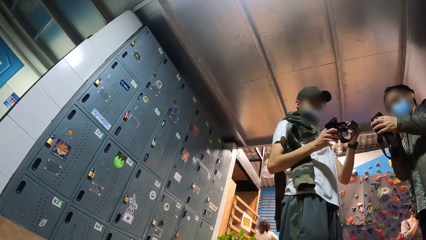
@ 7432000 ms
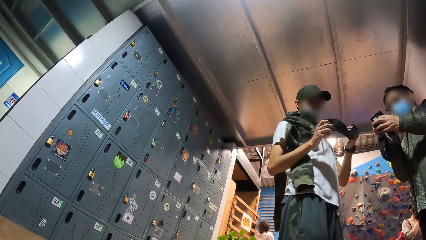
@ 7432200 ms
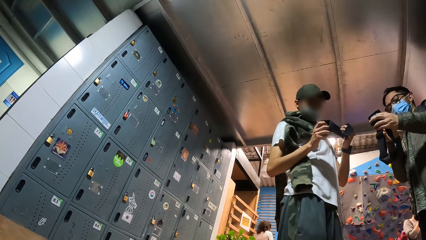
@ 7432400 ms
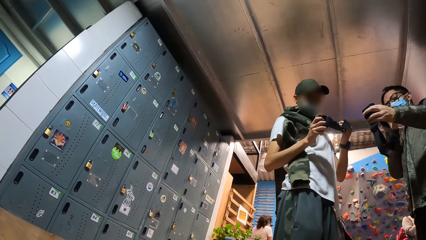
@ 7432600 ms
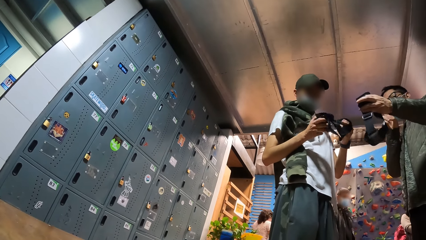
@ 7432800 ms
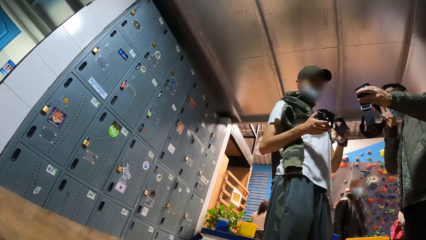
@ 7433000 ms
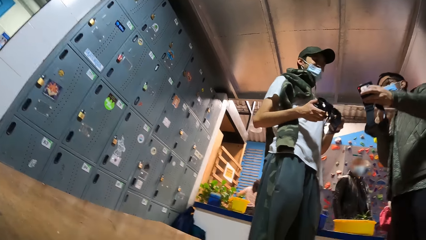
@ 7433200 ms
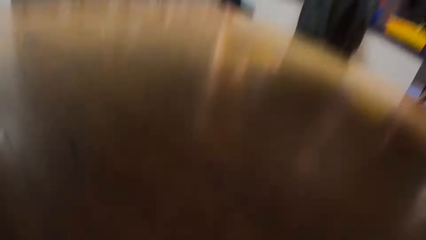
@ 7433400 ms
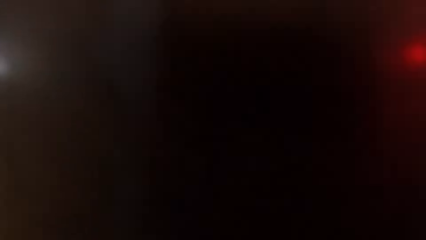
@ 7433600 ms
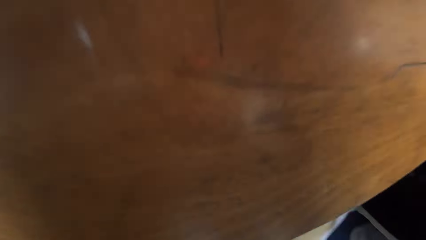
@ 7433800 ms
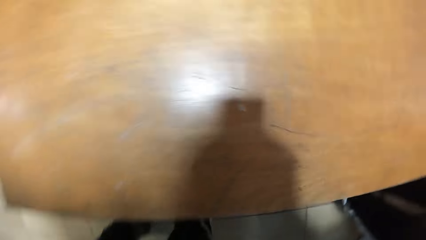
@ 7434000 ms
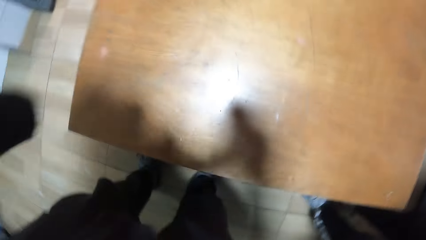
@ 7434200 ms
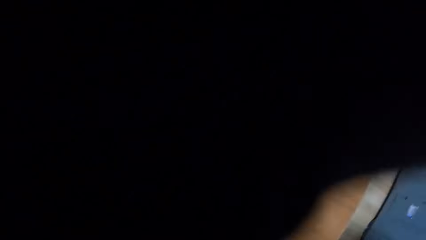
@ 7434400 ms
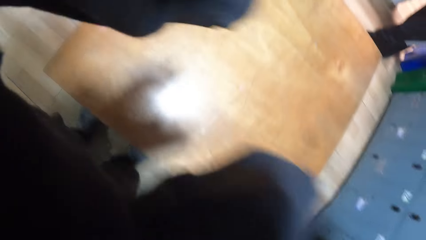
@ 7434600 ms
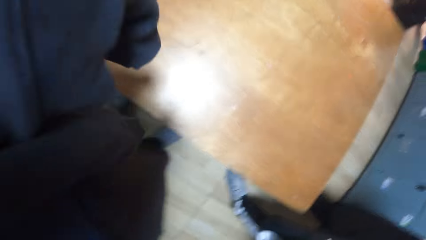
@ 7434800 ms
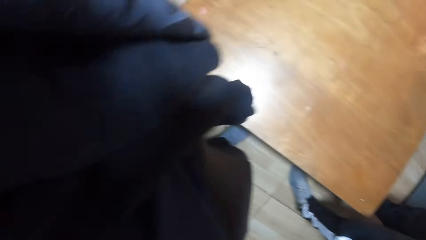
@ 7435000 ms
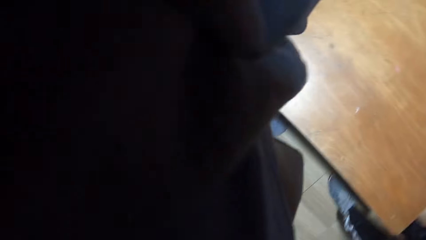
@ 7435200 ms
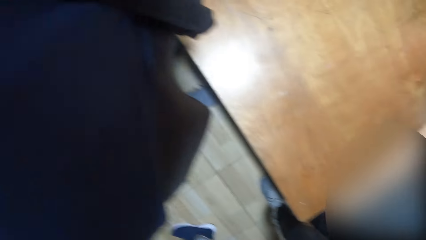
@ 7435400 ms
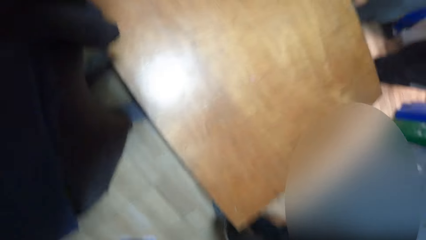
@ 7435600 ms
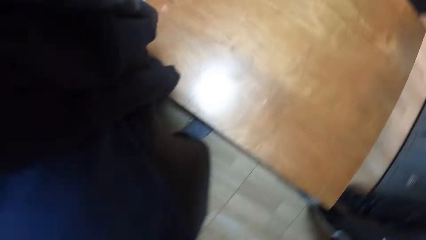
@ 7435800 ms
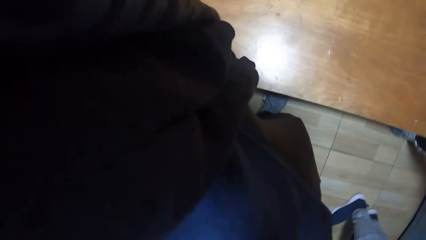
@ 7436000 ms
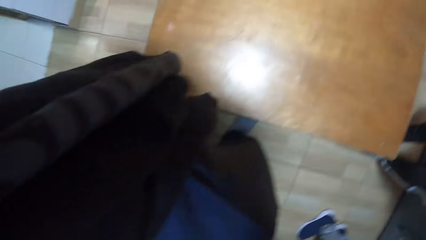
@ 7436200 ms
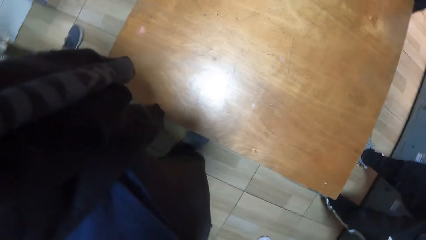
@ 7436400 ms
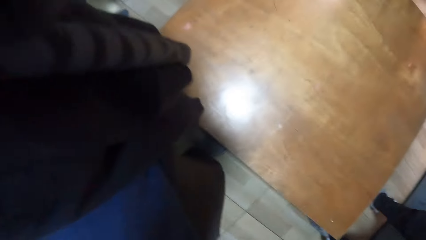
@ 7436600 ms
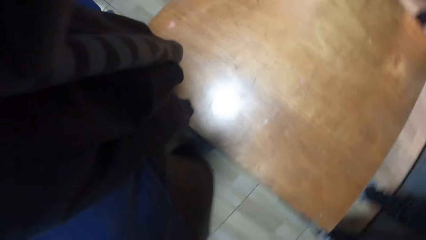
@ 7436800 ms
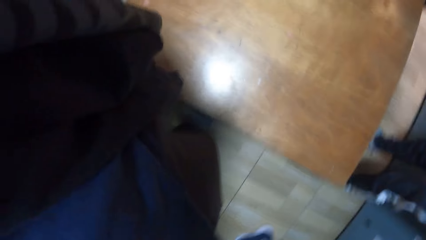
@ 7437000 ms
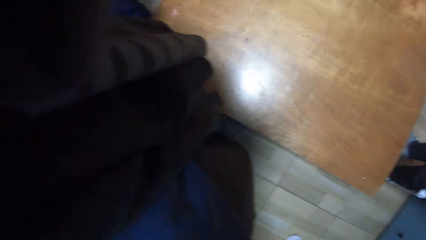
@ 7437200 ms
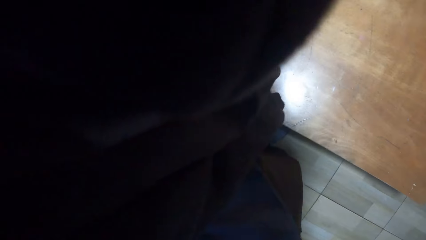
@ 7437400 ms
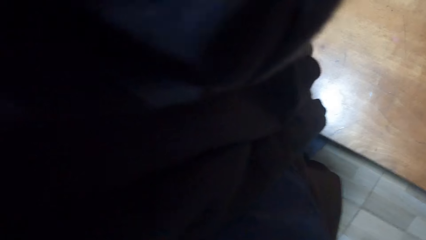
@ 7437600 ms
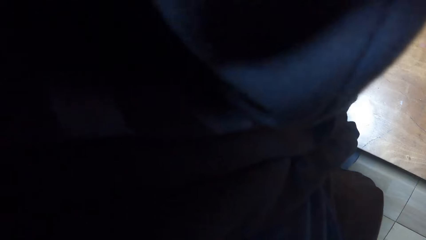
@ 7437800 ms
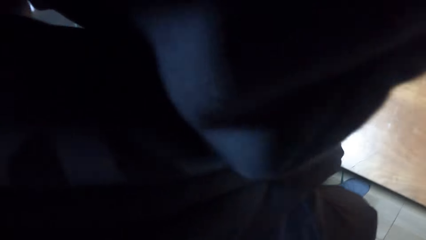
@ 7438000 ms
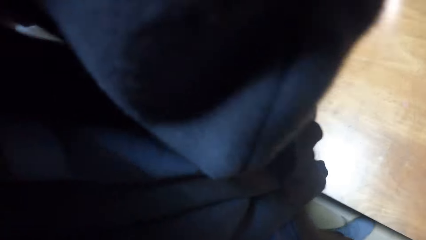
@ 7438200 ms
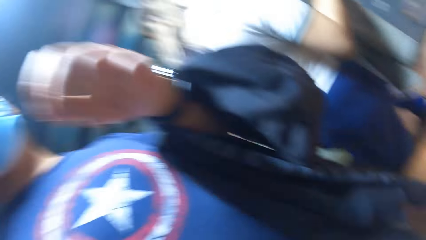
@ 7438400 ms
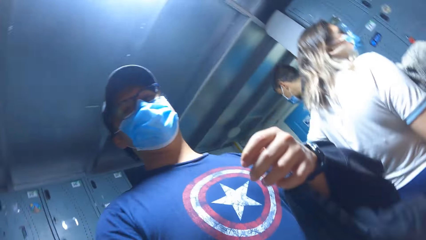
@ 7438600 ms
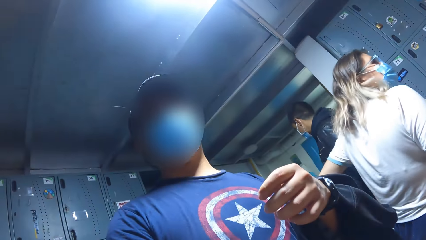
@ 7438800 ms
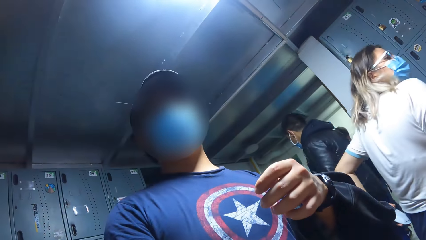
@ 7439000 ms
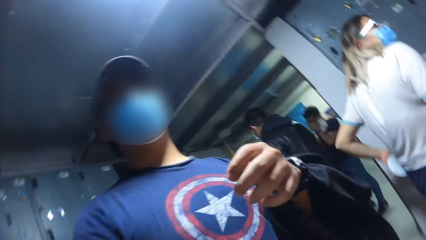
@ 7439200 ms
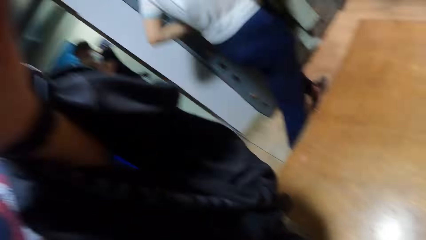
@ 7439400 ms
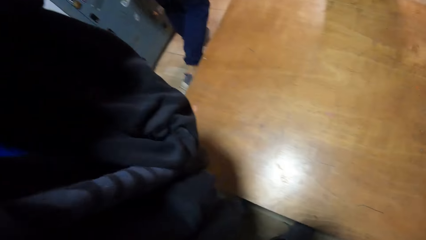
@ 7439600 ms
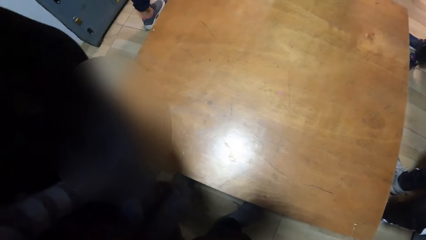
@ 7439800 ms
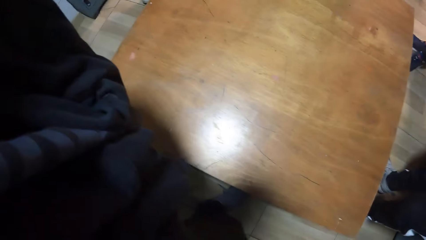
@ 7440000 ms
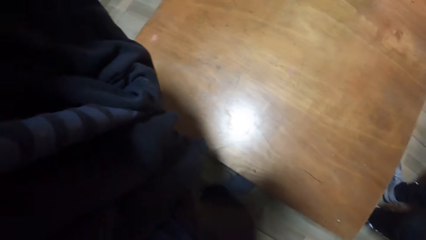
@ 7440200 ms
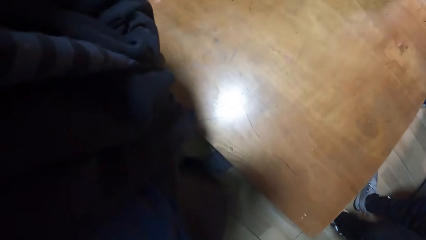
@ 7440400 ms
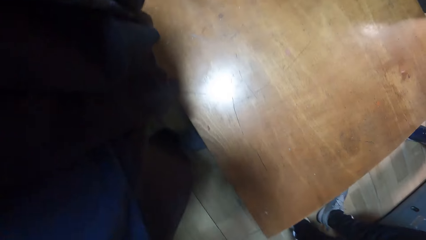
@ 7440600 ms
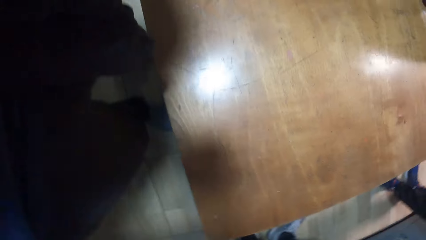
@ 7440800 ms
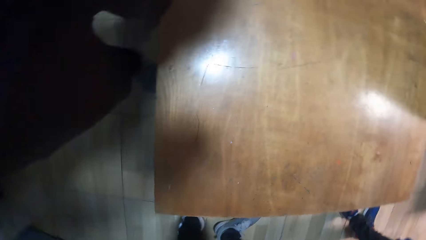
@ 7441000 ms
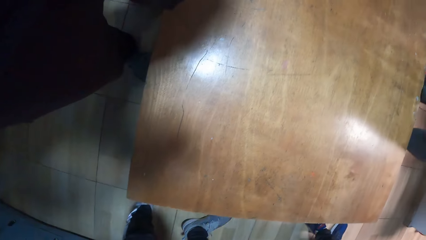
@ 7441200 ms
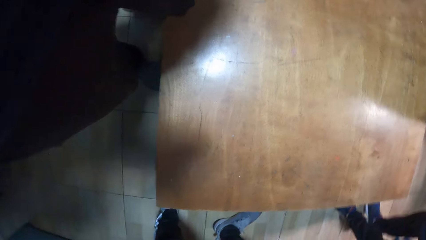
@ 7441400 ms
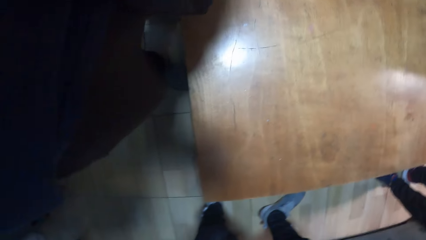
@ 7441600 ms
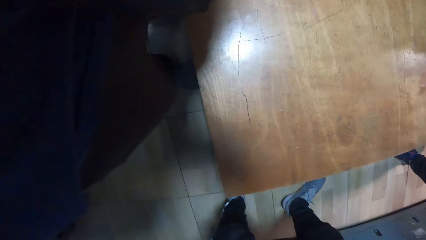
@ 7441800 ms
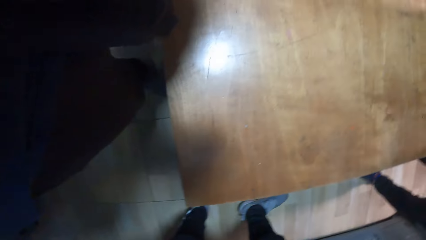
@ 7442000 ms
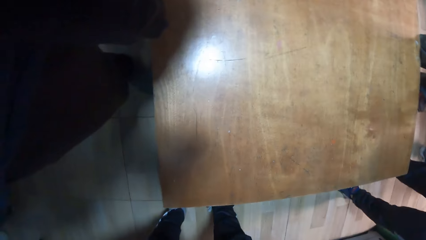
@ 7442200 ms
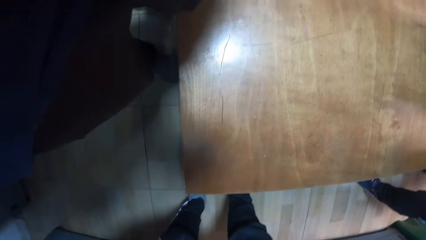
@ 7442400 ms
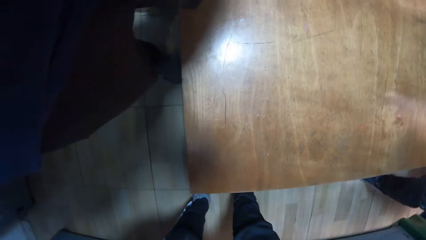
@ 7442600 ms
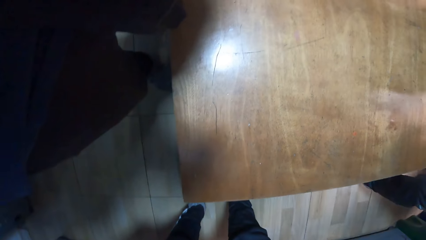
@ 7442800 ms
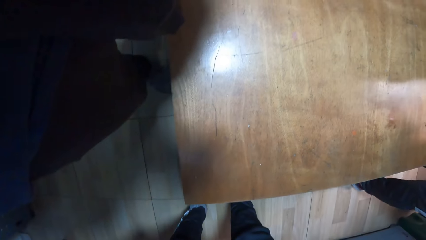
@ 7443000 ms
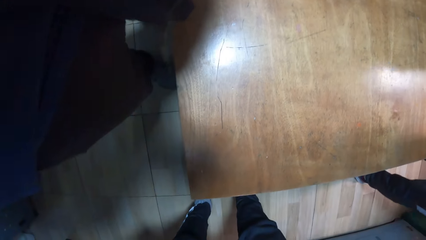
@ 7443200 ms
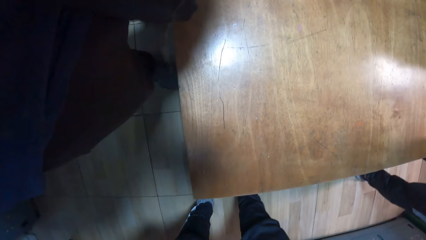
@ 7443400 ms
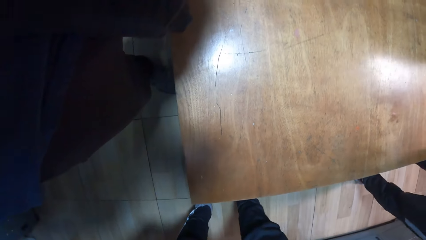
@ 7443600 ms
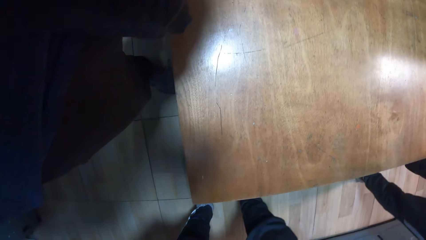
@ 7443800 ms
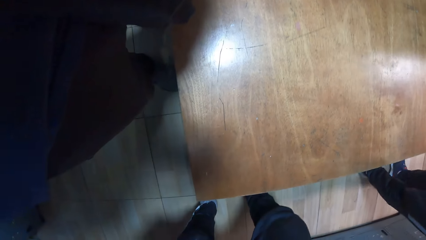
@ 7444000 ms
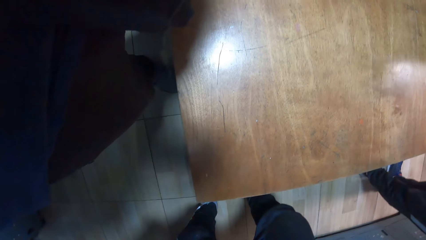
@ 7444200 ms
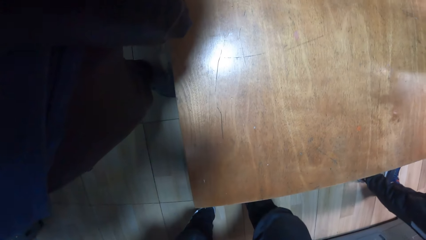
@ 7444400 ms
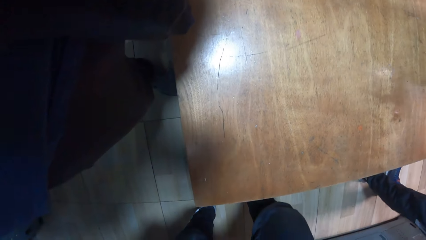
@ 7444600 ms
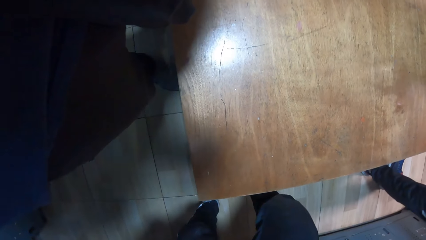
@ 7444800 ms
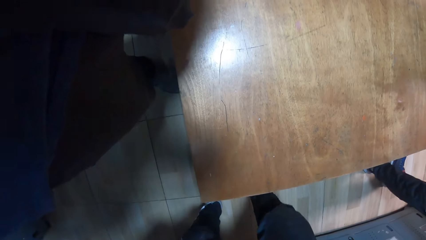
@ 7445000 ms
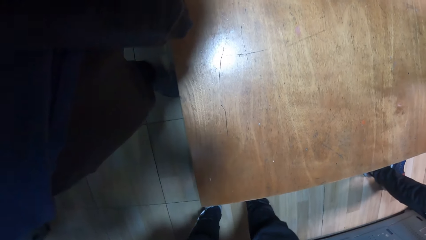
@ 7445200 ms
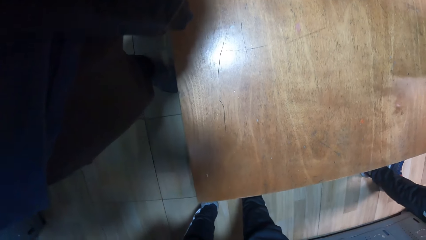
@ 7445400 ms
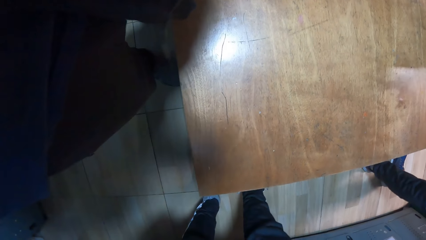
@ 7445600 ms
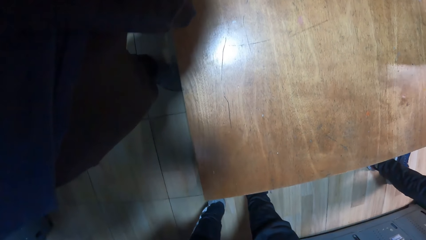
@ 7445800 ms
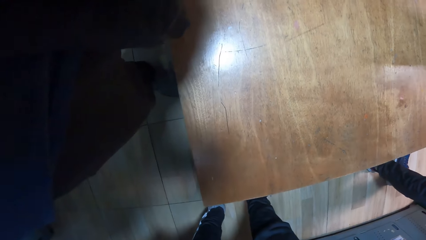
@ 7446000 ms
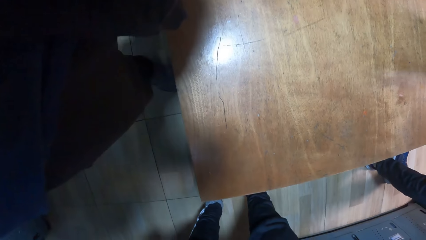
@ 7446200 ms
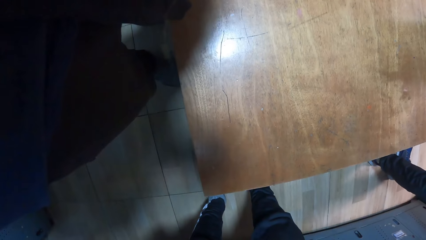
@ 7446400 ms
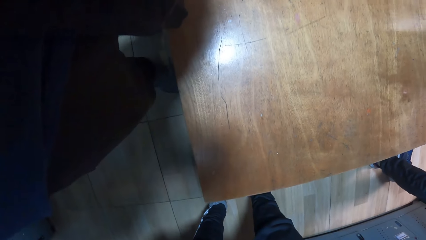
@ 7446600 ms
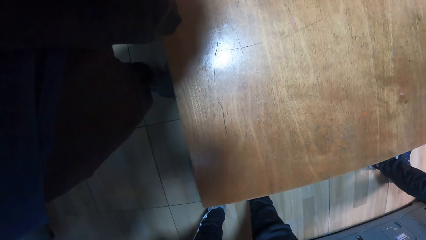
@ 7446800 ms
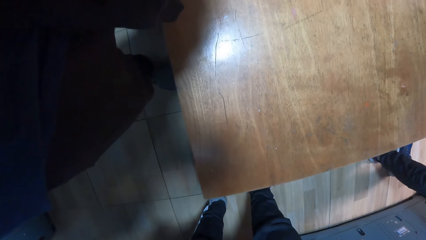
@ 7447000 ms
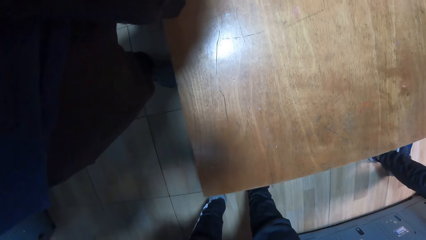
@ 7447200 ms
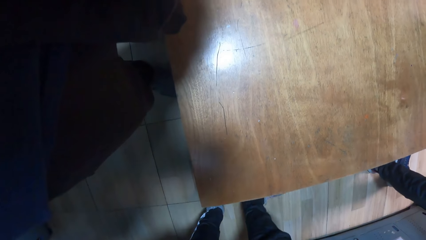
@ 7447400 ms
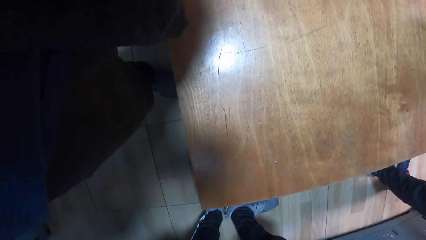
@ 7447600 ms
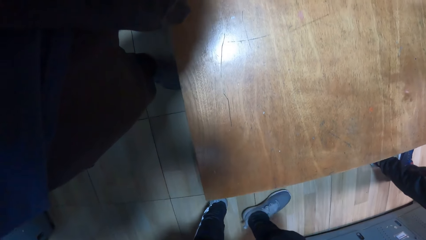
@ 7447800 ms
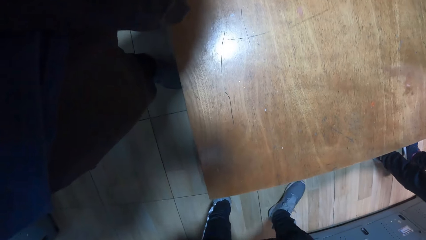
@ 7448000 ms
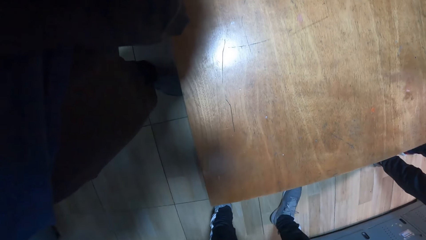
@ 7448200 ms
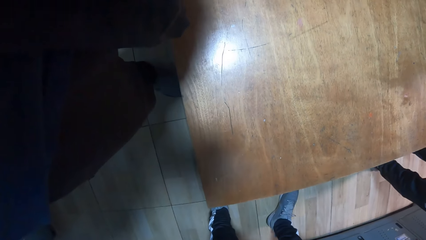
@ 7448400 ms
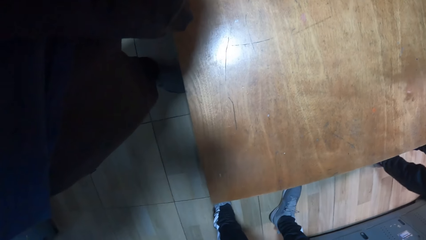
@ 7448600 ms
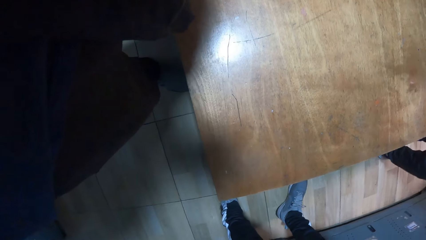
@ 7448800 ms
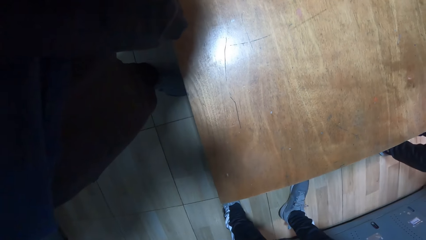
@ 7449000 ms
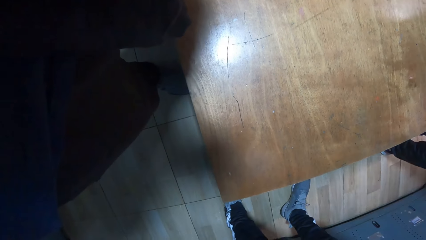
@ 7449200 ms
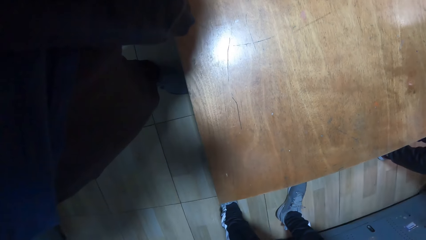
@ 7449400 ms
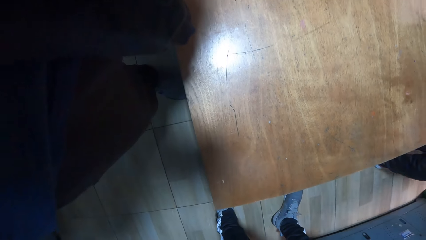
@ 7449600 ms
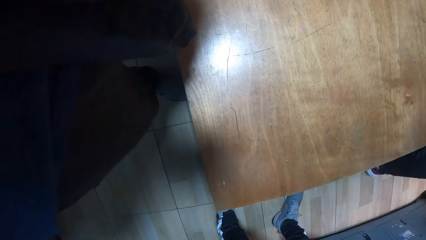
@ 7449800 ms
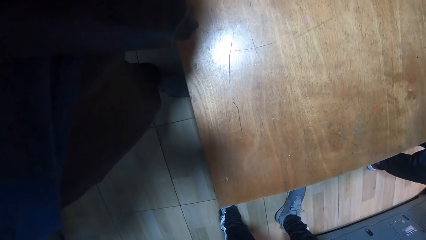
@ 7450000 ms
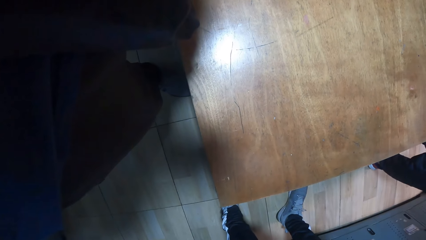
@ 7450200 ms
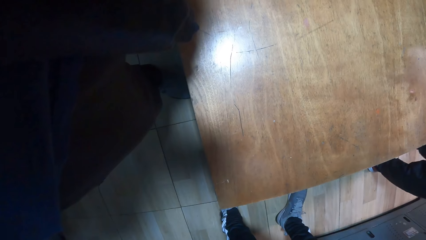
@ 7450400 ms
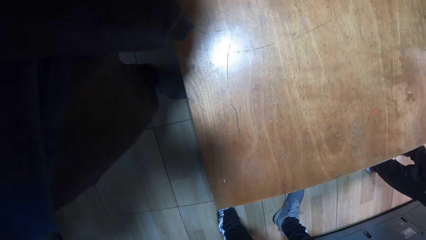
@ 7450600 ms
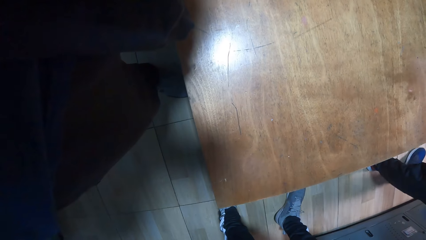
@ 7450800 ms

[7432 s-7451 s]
The camera wearer stares down. They stare up. They stare down.
